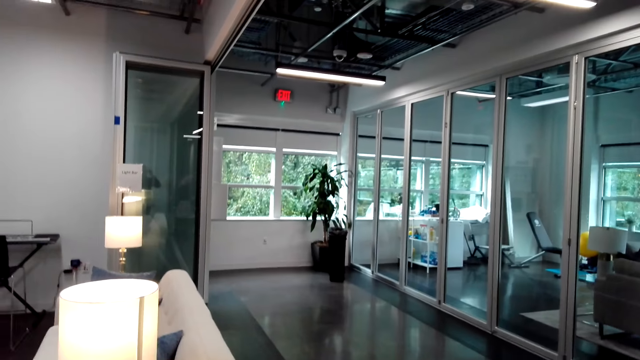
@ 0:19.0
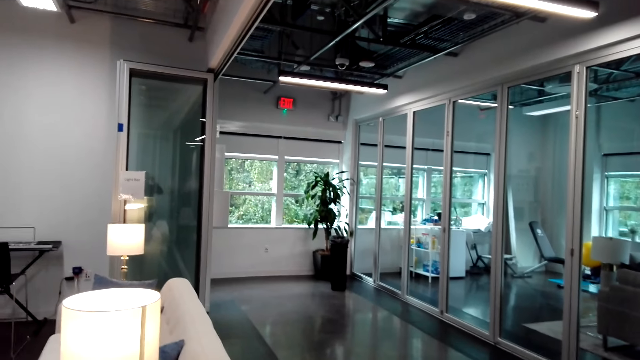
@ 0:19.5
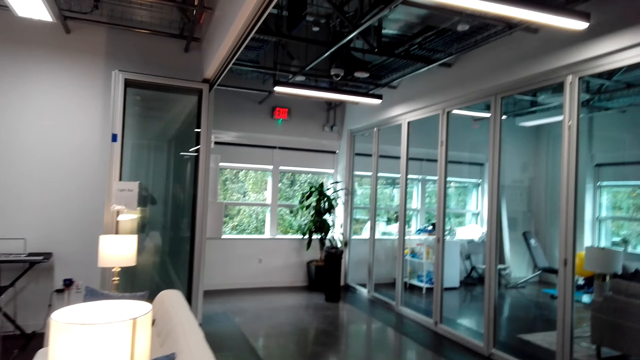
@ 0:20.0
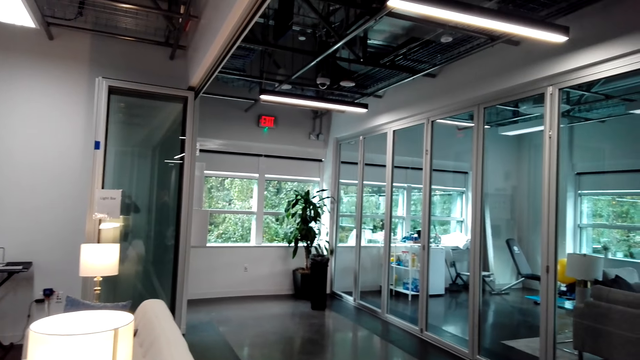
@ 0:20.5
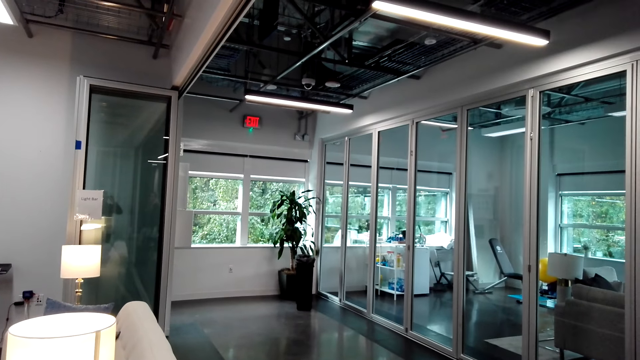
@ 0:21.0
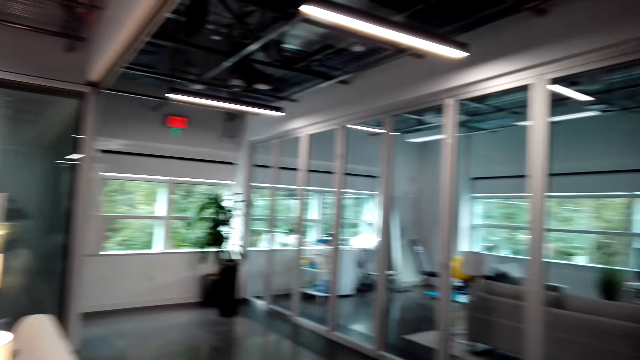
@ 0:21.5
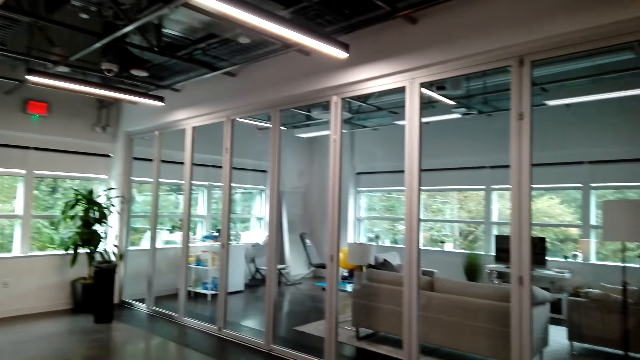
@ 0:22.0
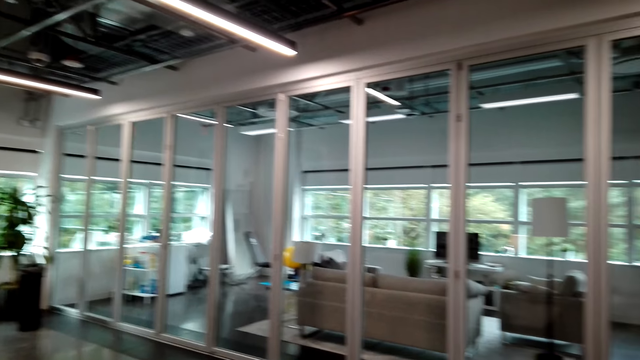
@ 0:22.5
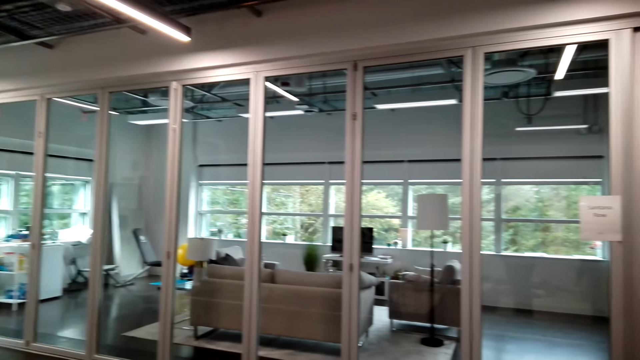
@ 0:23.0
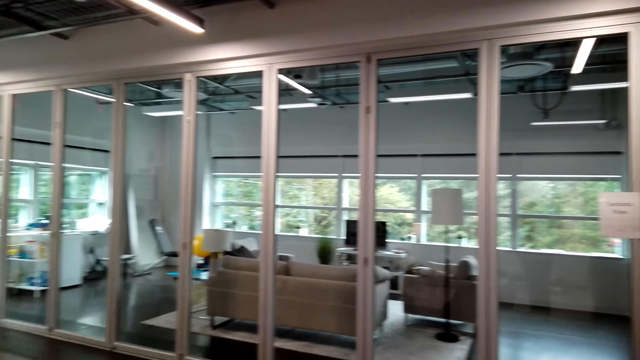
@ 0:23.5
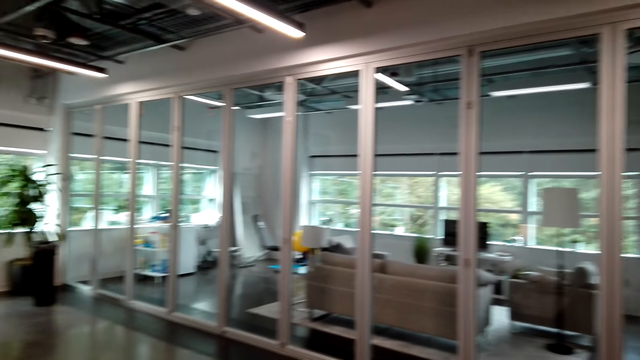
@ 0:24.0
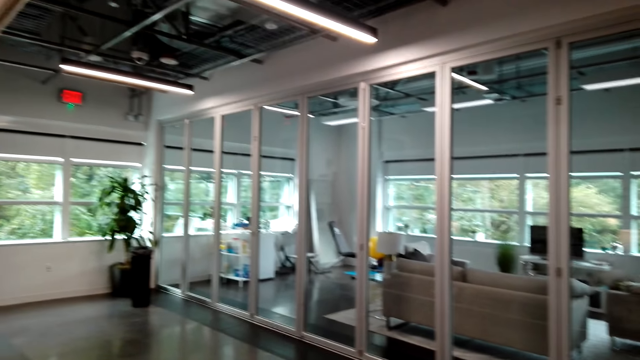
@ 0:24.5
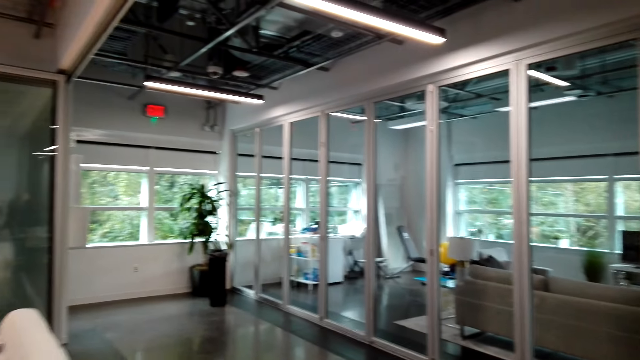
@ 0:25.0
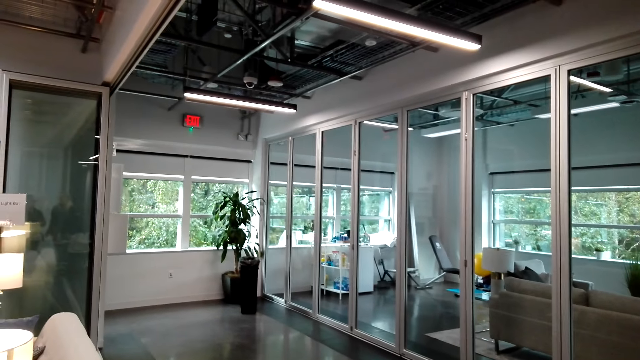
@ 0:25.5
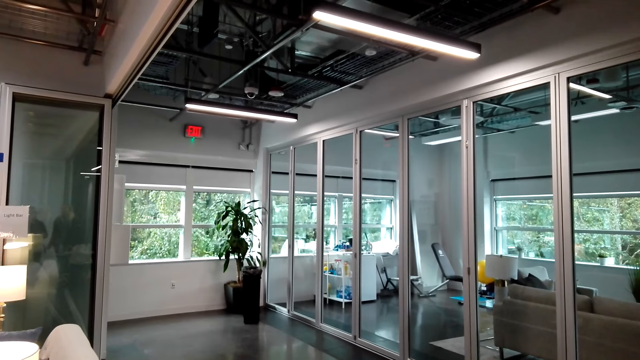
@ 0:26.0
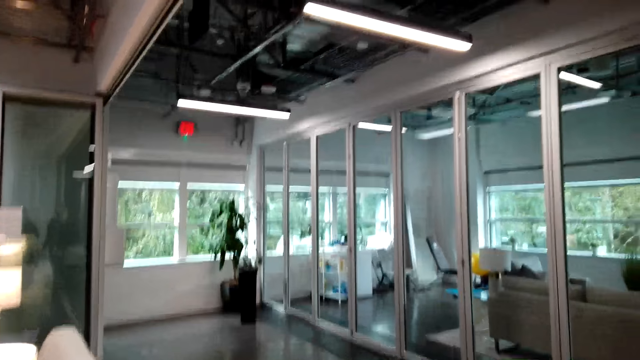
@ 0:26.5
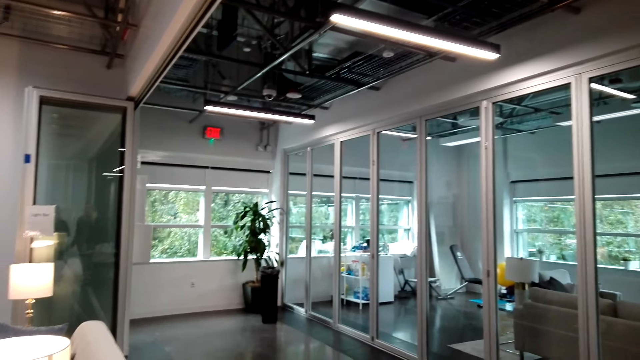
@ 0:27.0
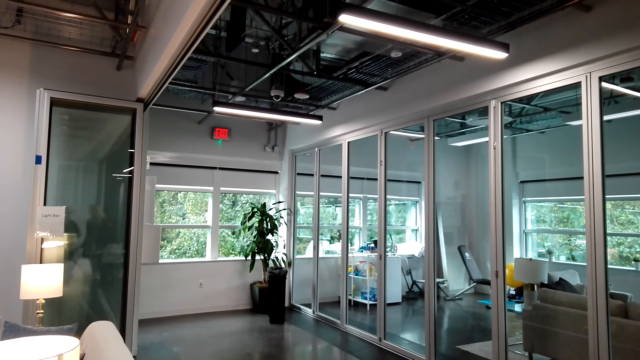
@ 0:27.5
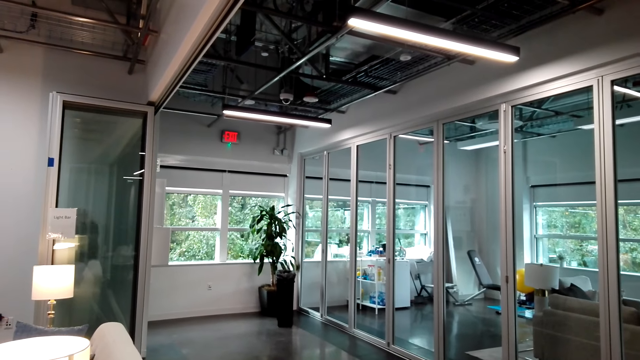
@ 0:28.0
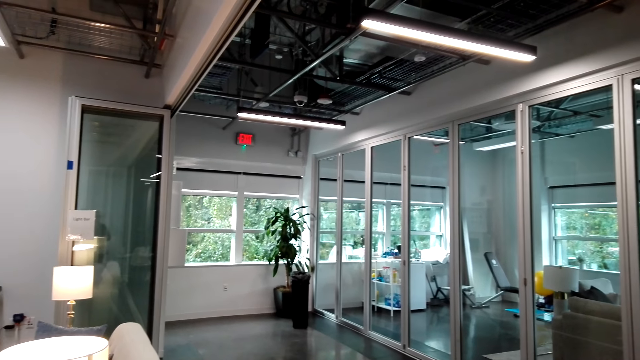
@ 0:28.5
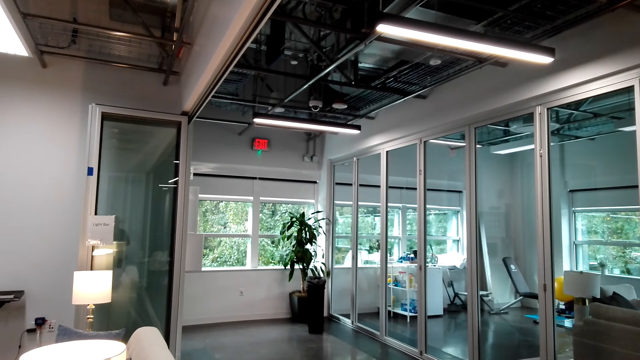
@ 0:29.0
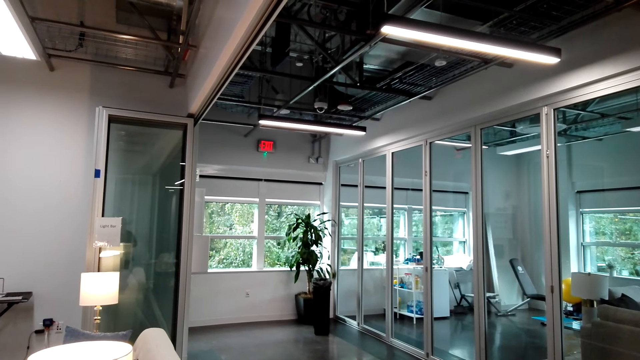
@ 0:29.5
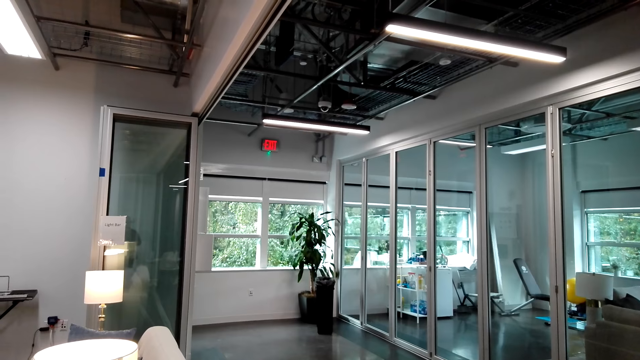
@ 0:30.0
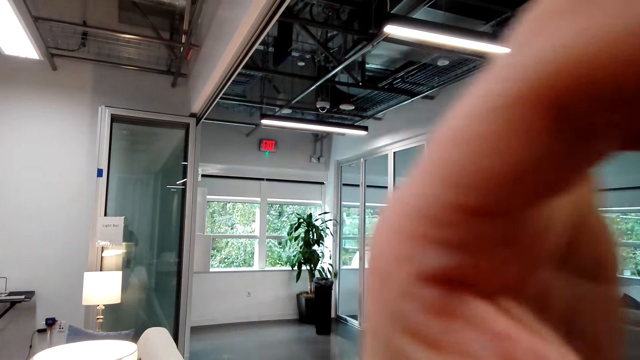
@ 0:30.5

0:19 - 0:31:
The camera wearer looks around the house.

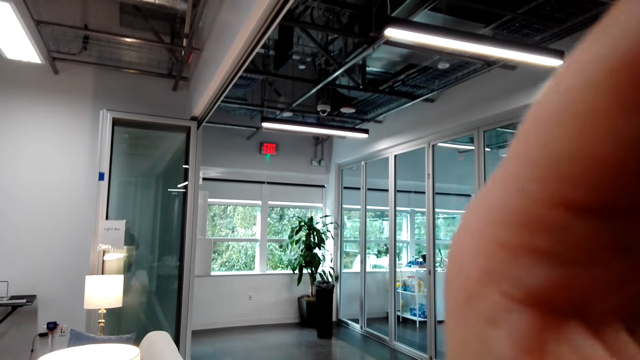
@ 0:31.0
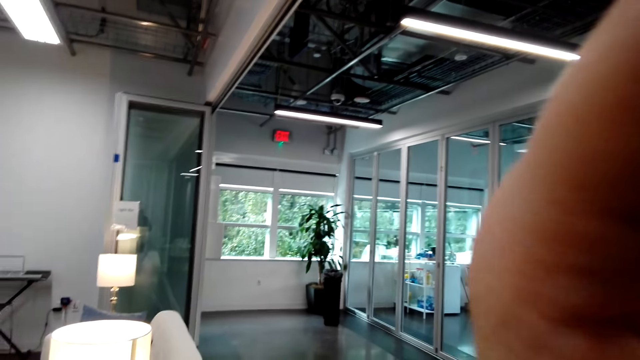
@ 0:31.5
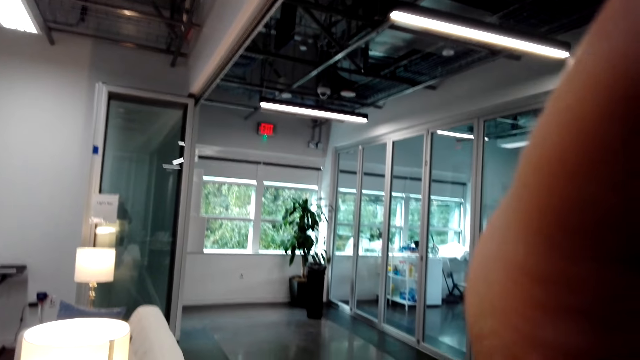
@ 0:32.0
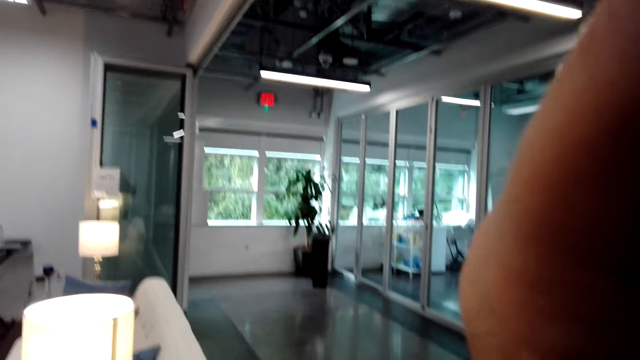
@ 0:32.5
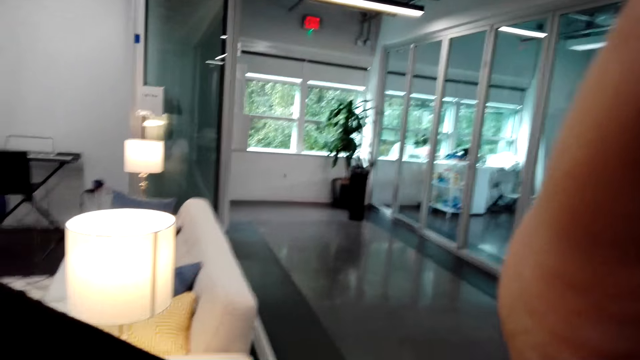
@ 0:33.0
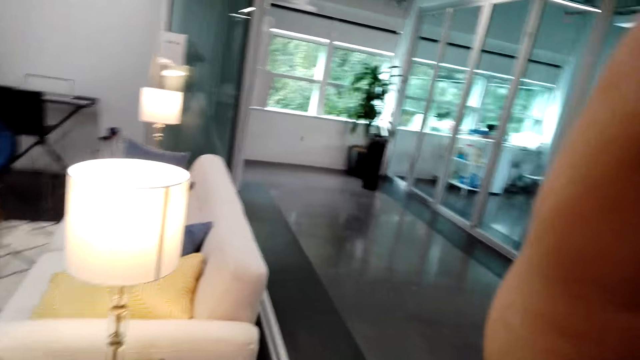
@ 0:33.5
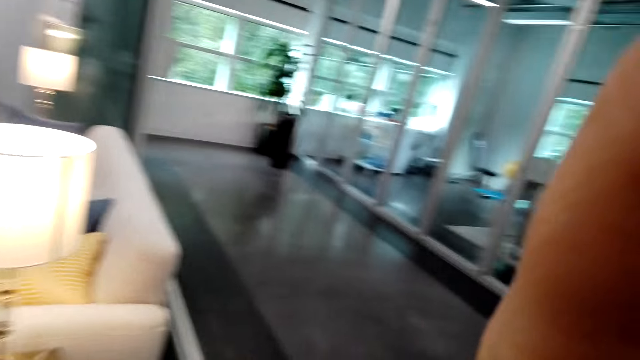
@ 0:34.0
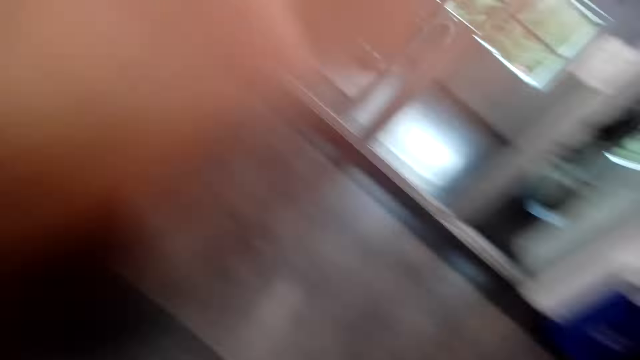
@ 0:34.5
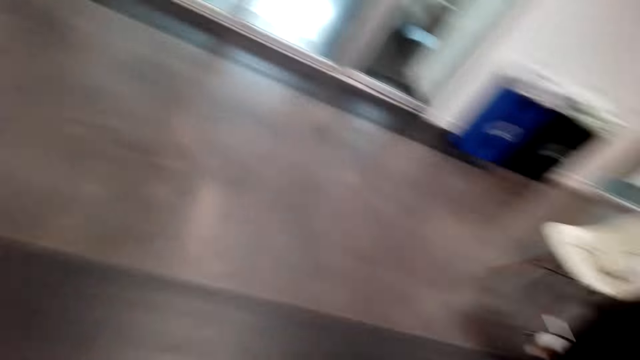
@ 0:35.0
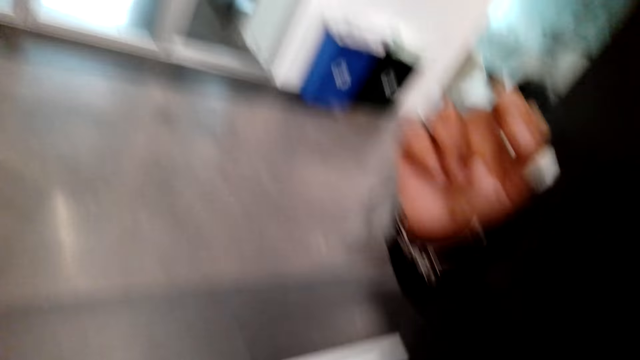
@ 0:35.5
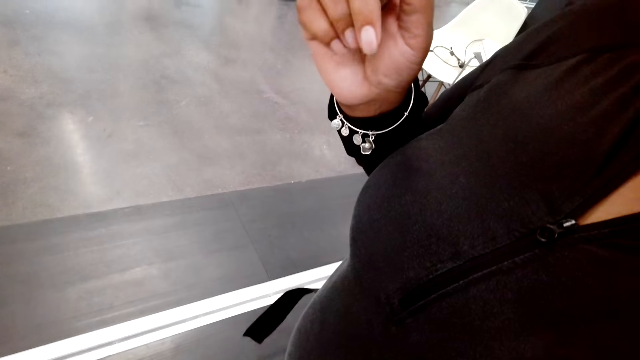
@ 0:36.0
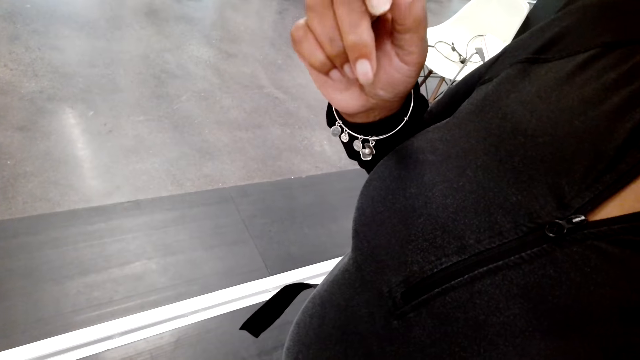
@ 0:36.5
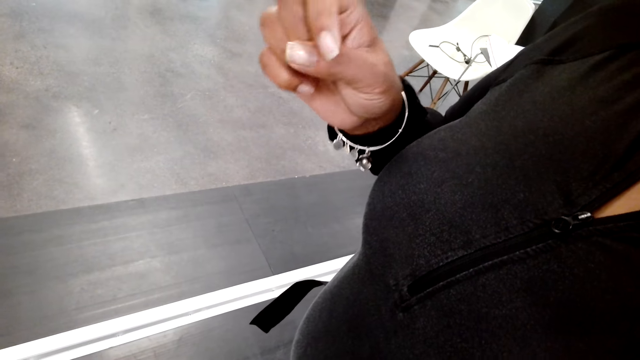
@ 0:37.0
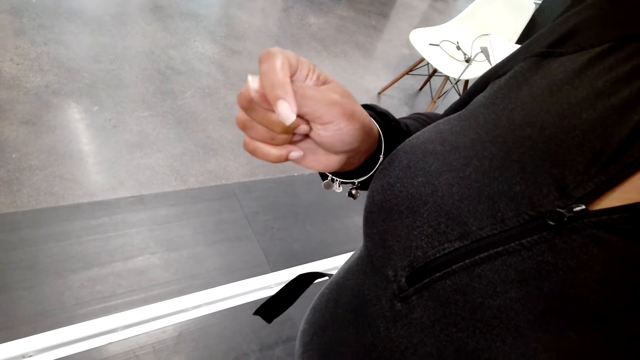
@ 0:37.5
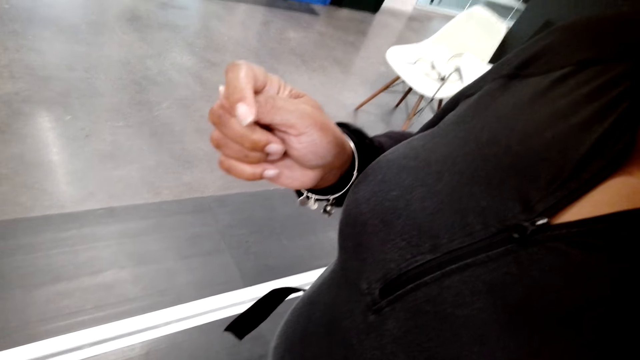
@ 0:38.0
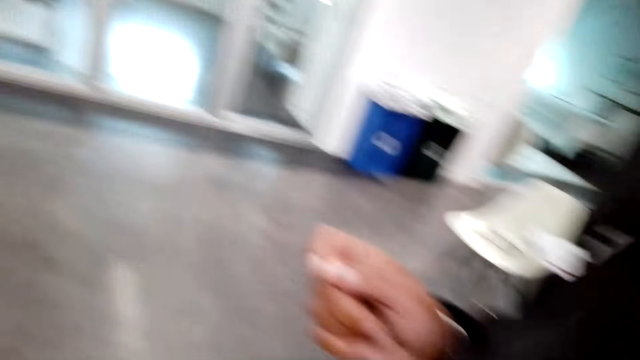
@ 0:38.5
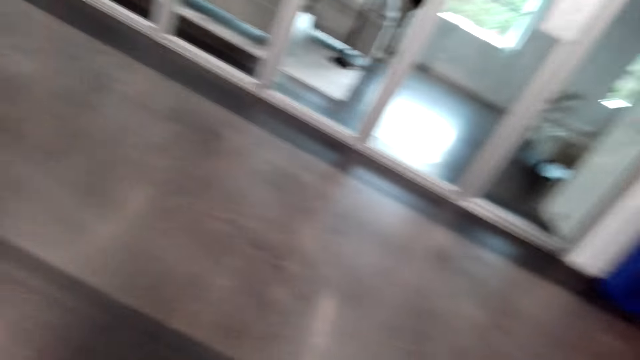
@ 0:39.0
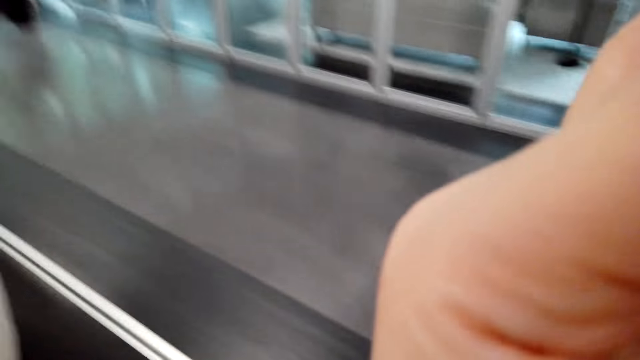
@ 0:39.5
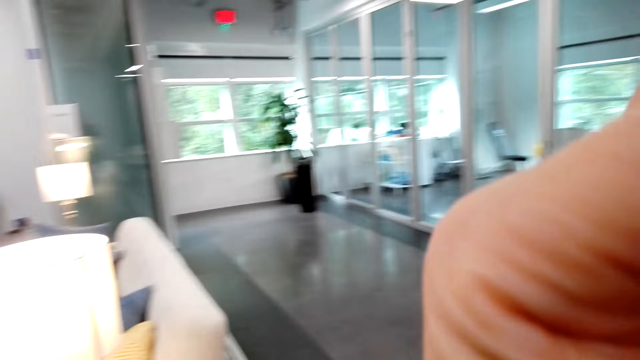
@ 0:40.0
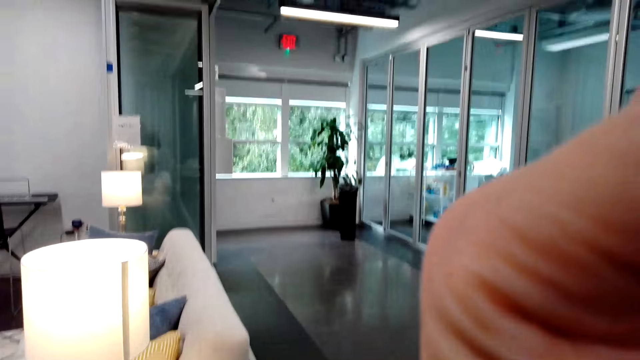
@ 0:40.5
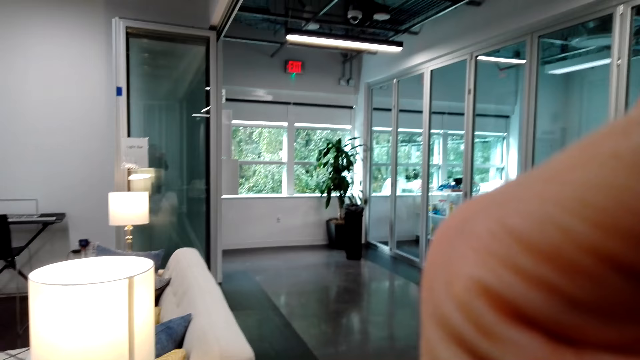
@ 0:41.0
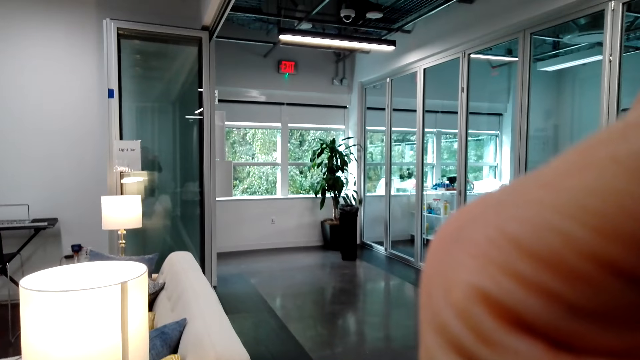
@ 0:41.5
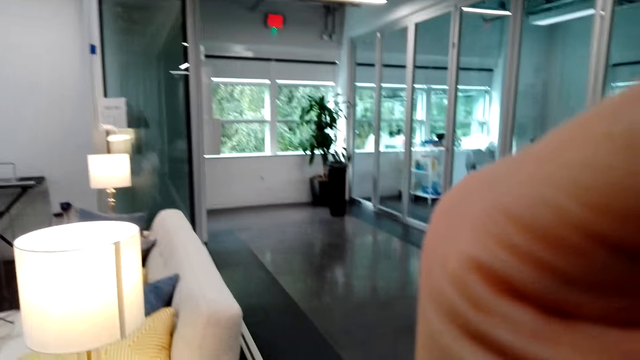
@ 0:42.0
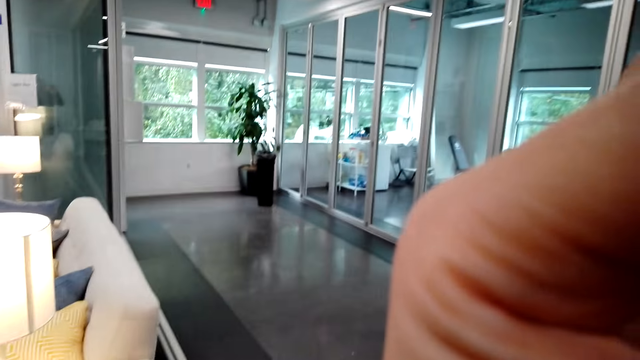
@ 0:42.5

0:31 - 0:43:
The camera wearer adjusts a camera.
